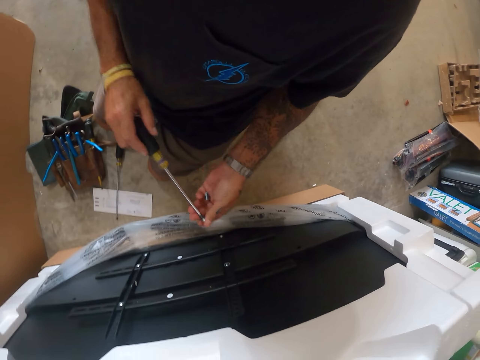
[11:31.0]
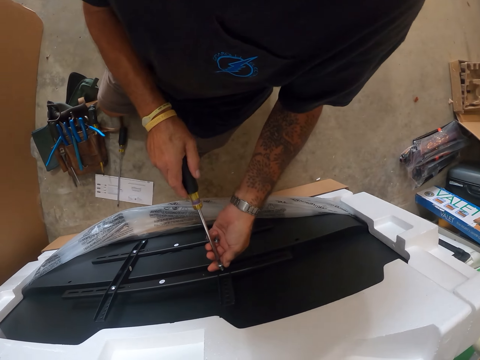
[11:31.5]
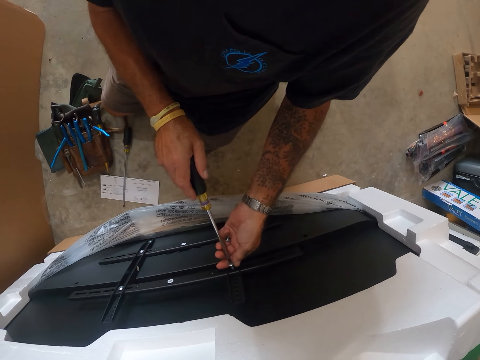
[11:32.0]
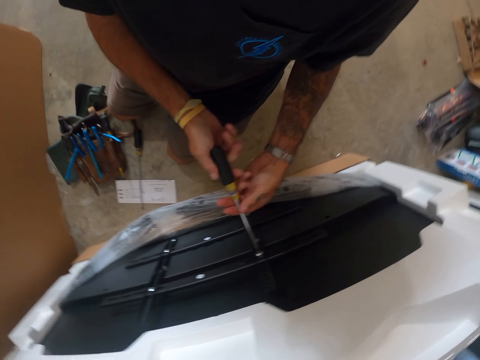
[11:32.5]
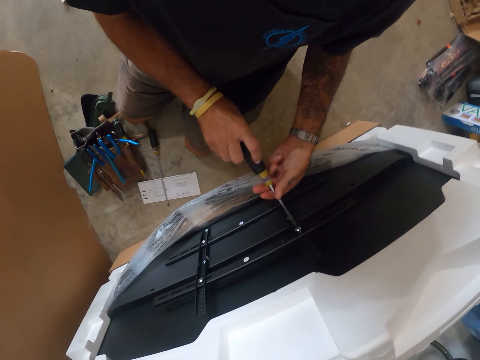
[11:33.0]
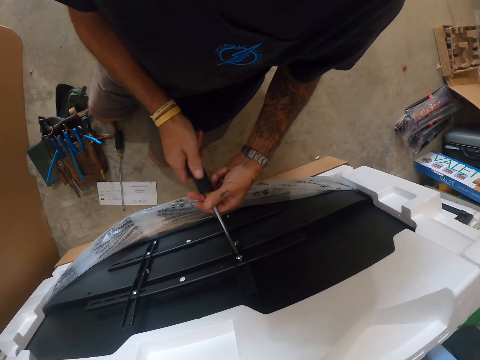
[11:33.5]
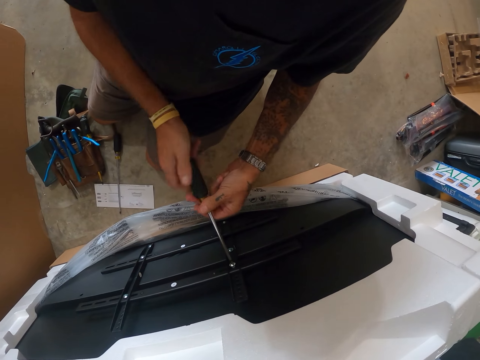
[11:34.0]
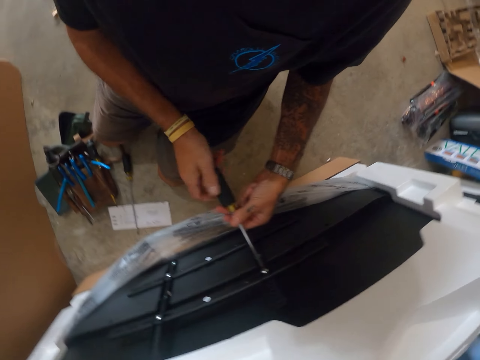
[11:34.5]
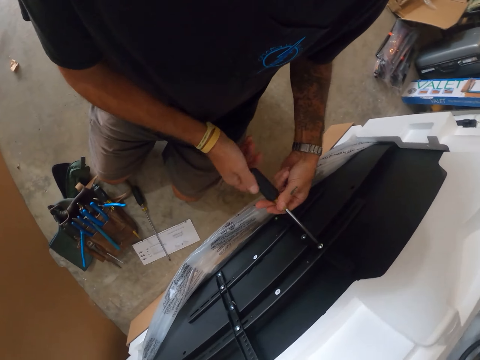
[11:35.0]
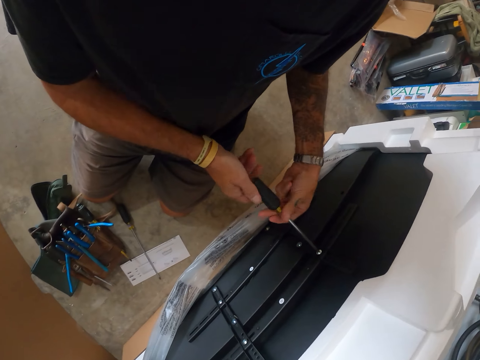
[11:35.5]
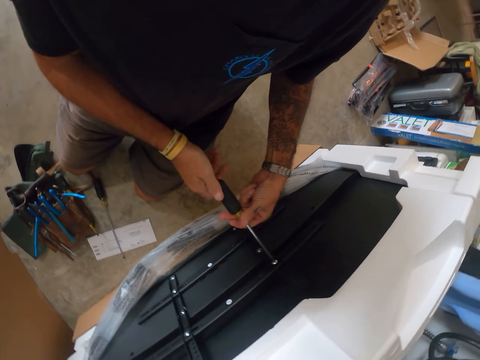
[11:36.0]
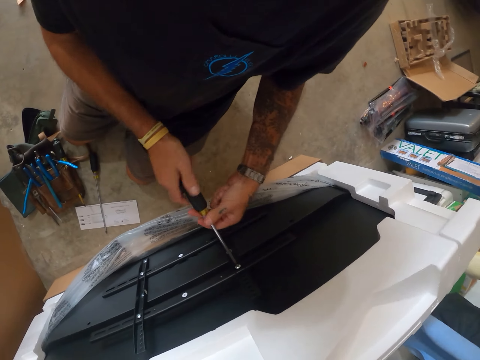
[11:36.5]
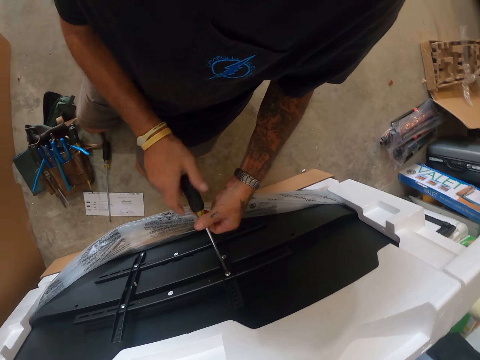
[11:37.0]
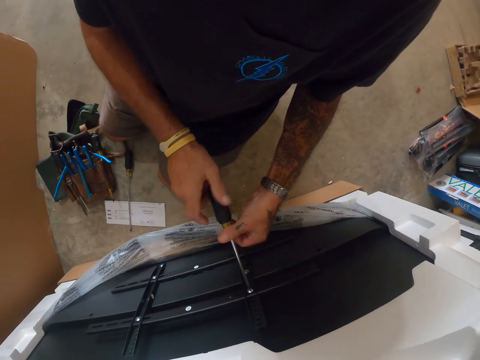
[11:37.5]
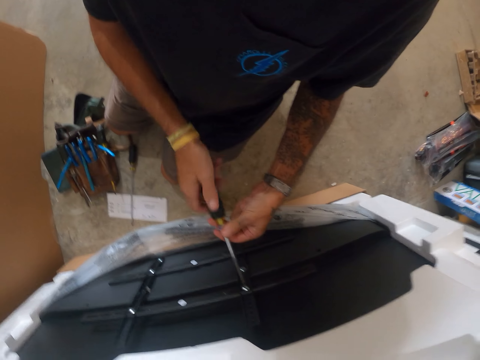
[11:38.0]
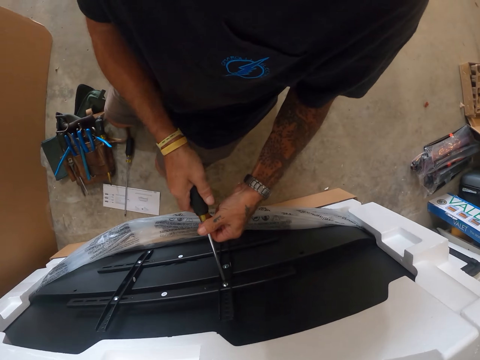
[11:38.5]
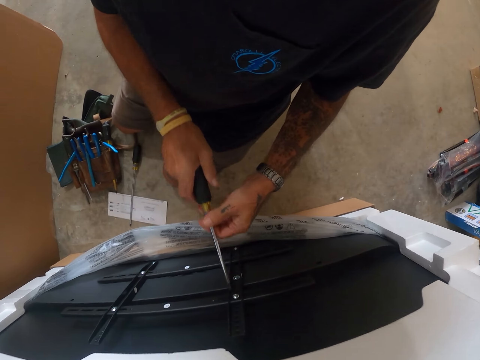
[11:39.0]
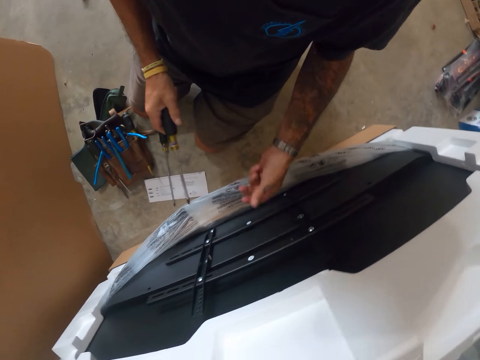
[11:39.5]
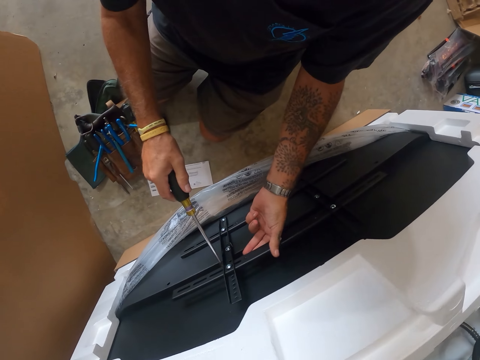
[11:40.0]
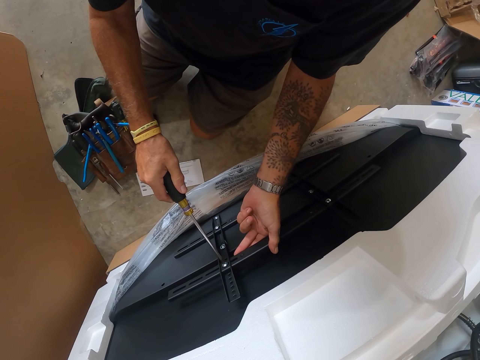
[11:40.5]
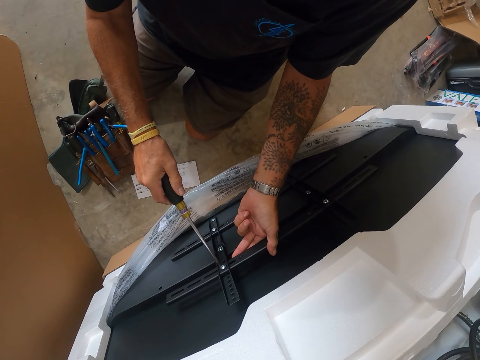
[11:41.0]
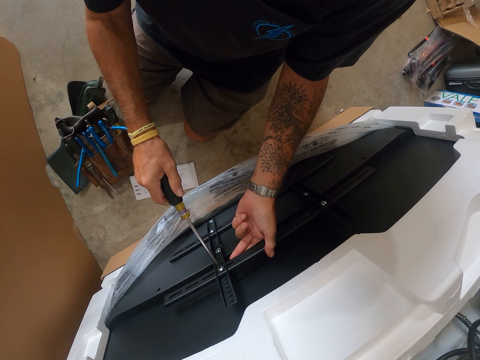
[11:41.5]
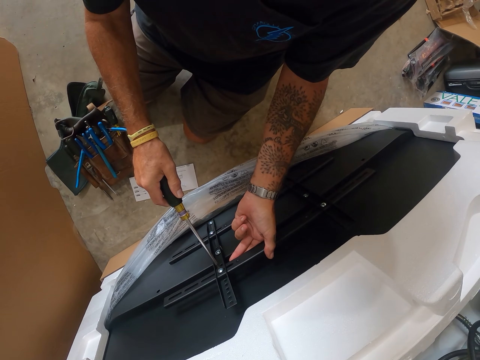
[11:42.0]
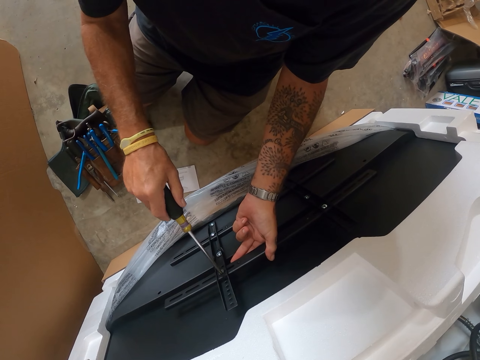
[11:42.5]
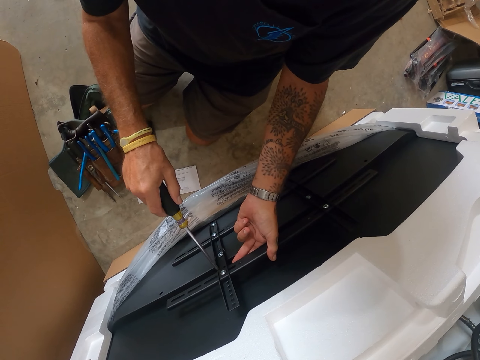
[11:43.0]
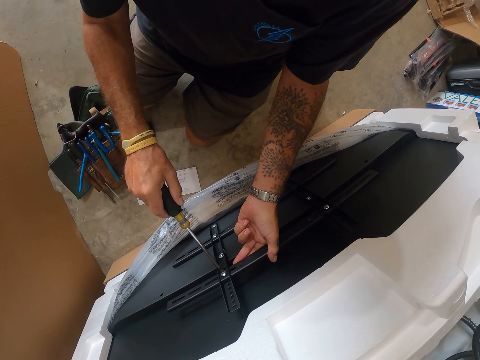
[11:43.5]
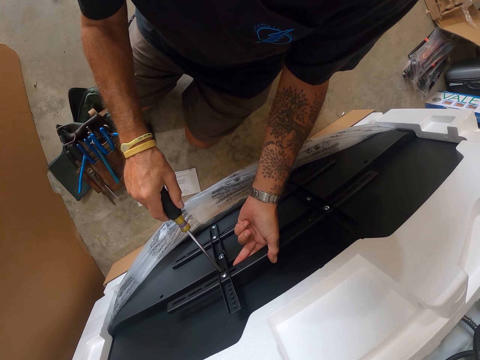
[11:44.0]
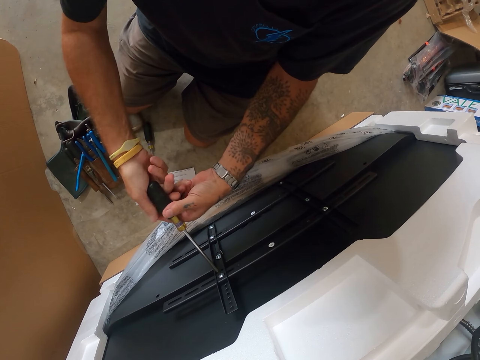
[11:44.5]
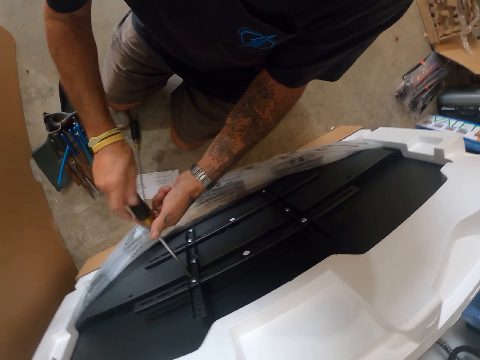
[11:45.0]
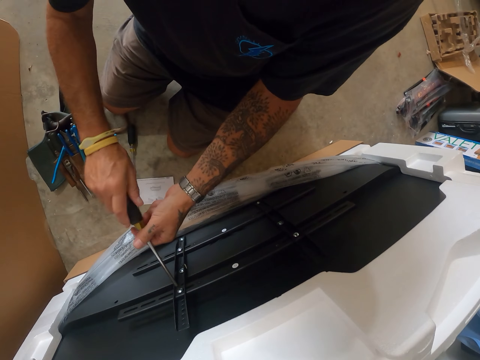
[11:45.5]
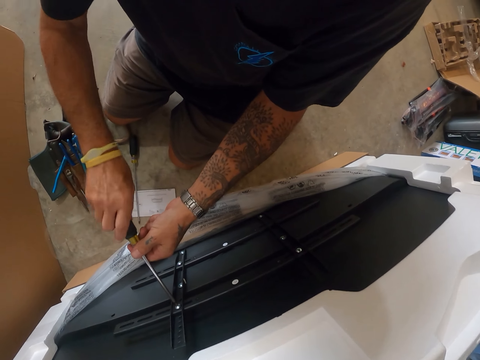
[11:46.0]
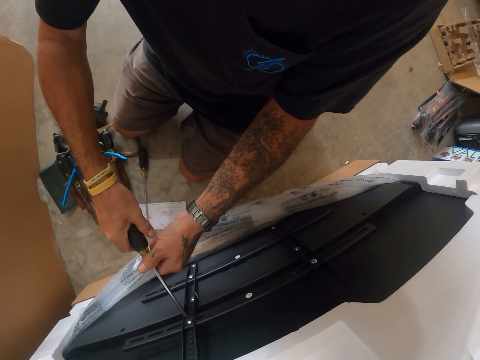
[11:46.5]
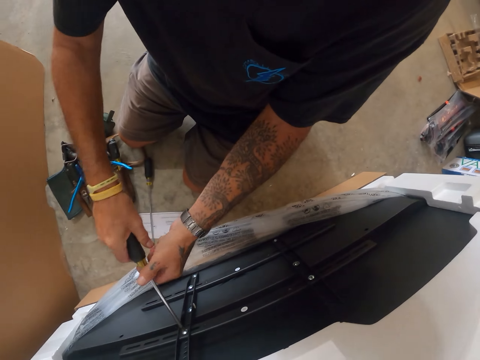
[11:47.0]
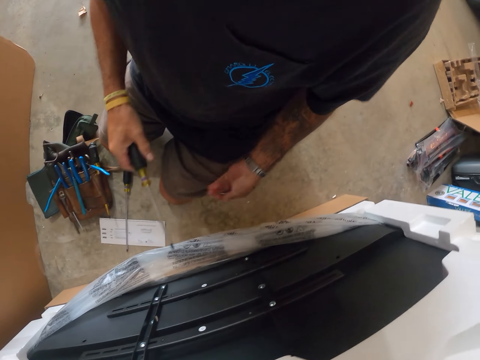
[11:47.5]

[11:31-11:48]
The camera wearer connects the screw on the screwdriver. They tighten the screw on the TV wall mount with the screwdriver. They hold the TV wall mount on the TV. They put the screwdriver on the screw. They tighten the screw on the TV wall mount with the screwdriver.

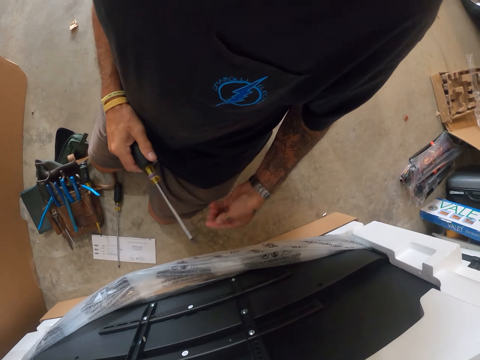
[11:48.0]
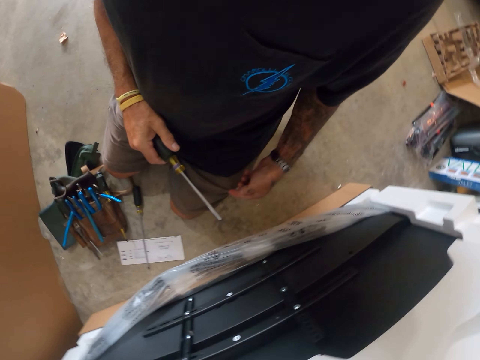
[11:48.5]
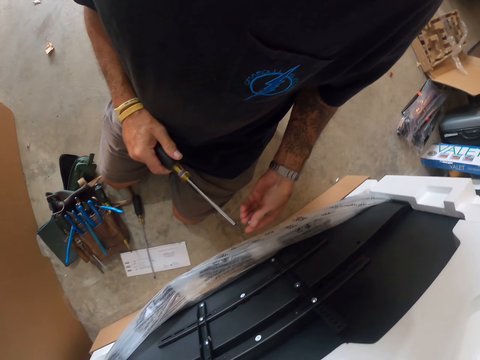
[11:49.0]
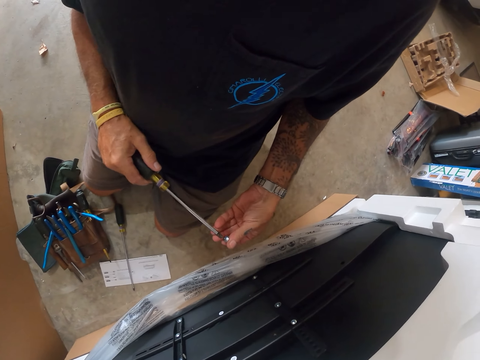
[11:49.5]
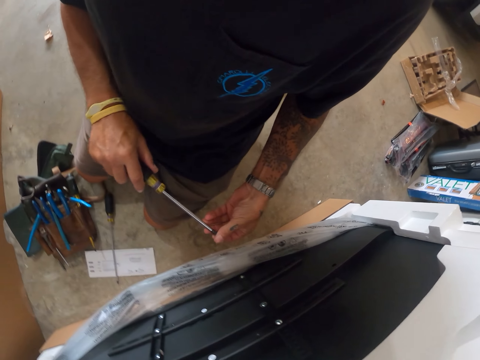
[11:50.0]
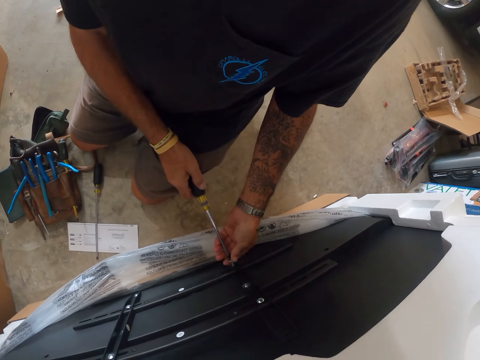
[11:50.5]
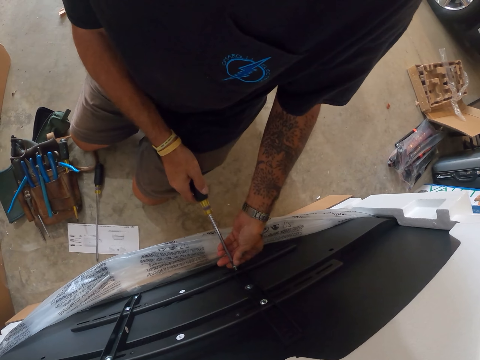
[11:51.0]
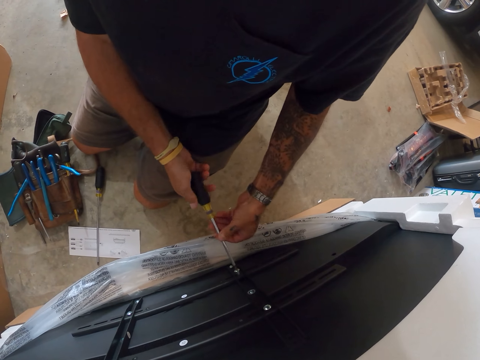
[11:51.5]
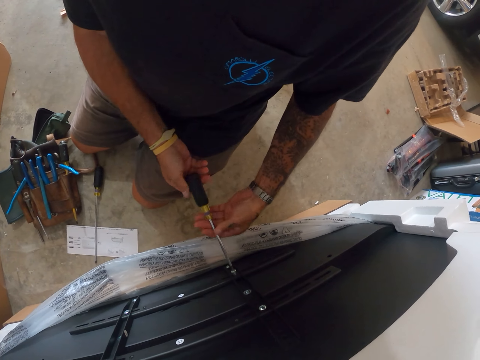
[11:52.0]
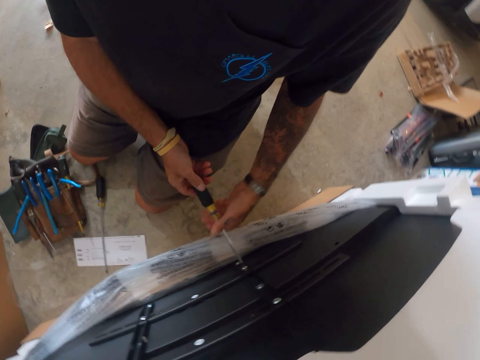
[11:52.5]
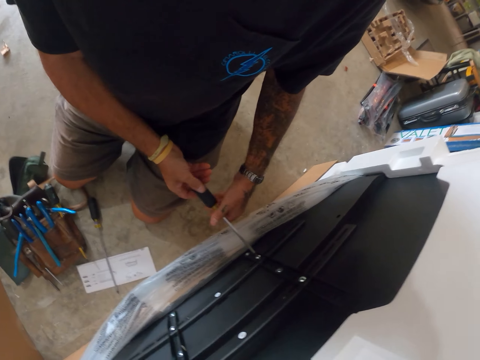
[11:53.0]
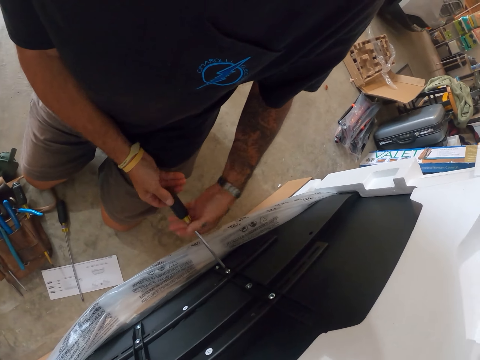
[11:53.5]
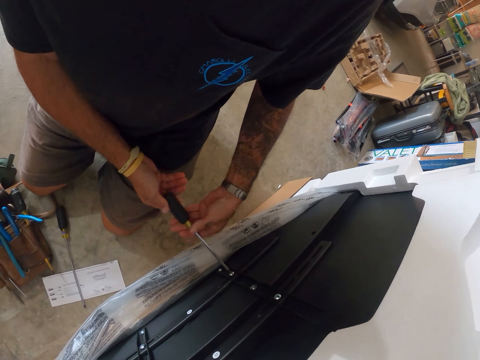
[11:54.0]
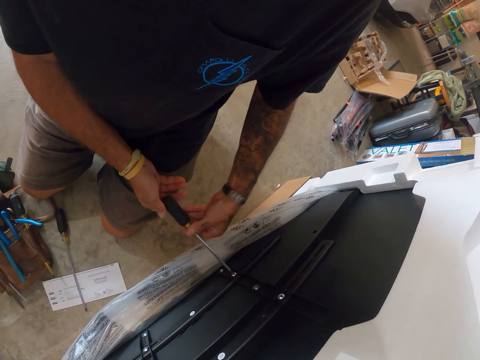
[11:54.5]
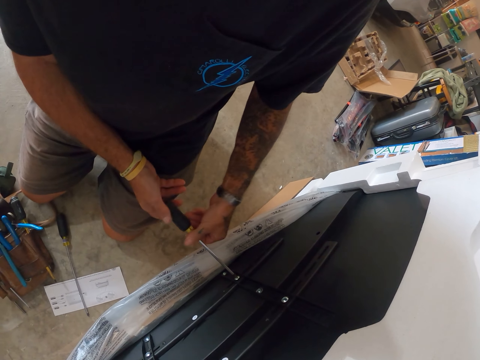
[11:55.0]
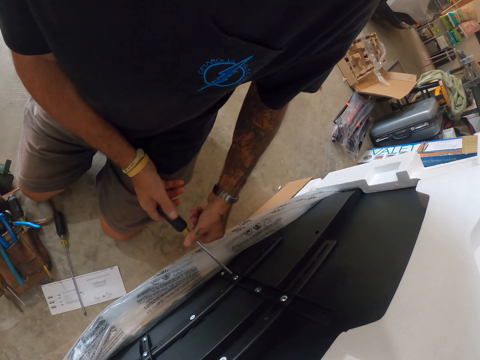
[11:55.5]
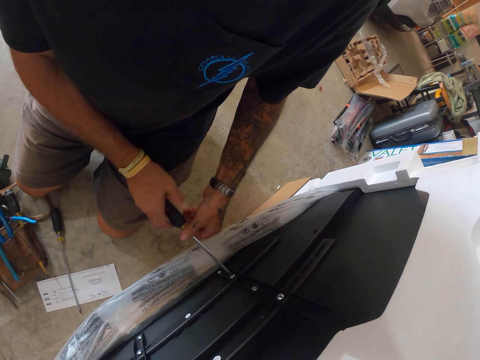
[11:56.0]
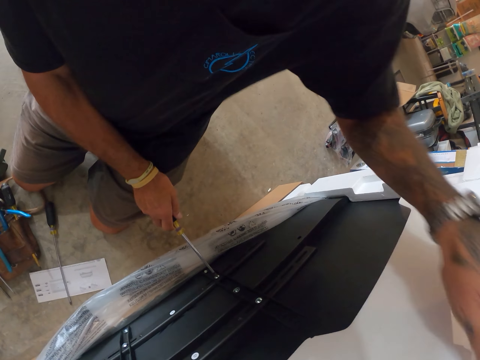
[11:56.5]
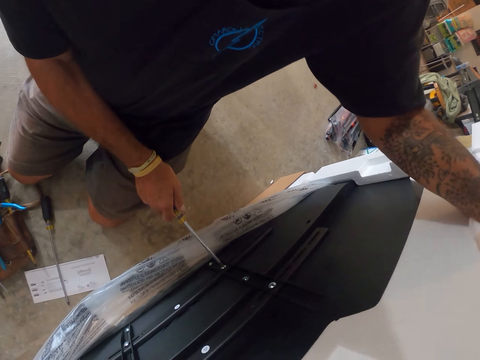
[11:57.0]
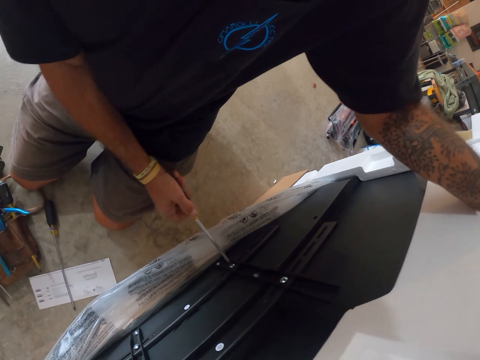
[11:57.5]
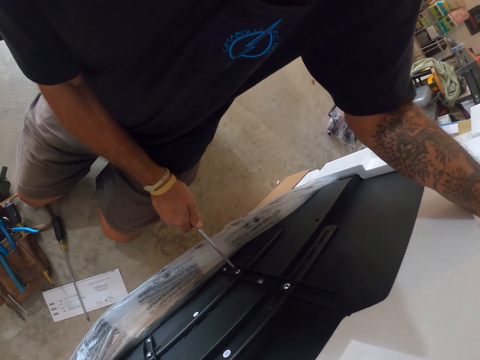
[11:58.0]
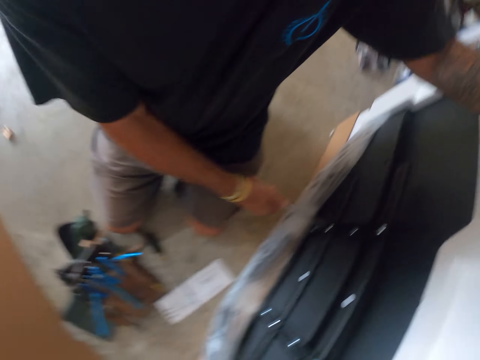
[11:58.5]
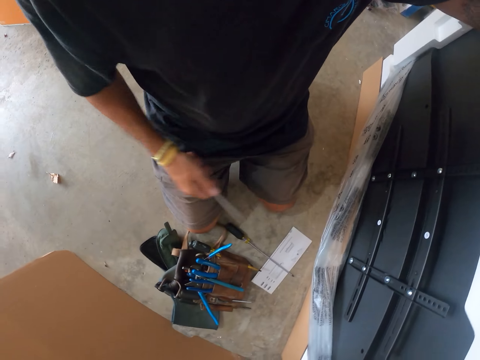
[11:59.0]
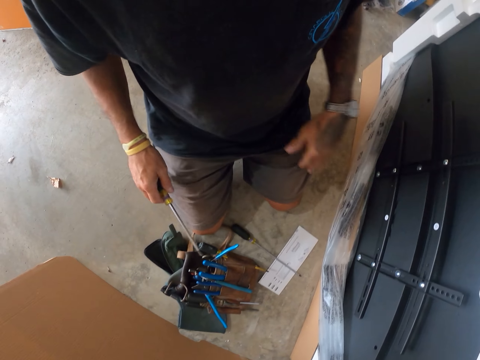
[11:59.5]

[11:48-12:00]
The camera wearer connects the screw on the screwdriver. They tighten the screw on the TV wall mount with the screwdriver. They tighten the screw again.
